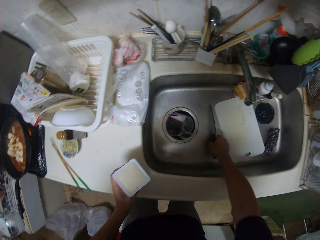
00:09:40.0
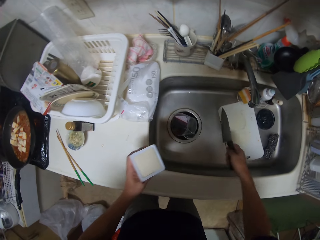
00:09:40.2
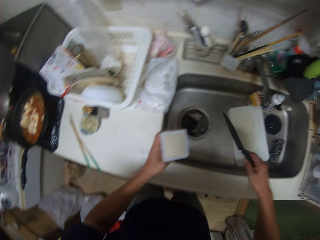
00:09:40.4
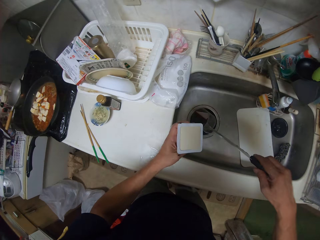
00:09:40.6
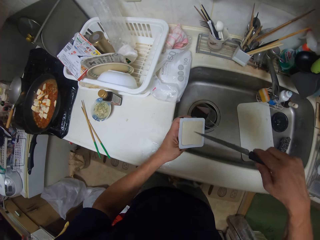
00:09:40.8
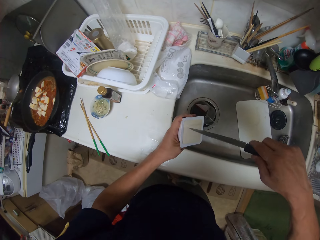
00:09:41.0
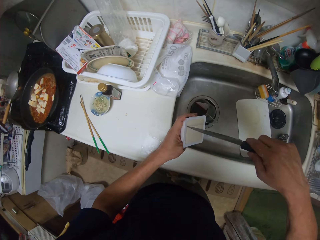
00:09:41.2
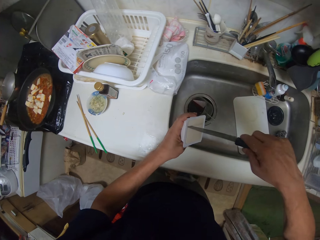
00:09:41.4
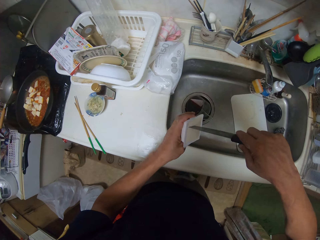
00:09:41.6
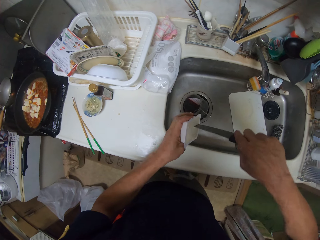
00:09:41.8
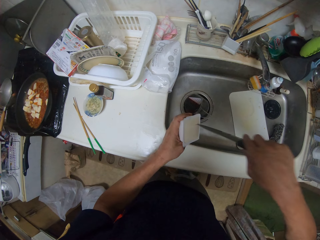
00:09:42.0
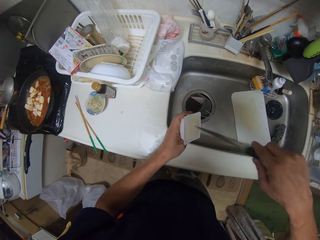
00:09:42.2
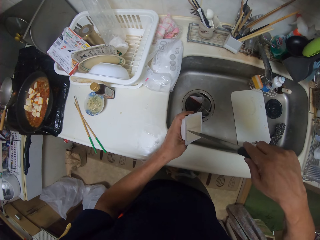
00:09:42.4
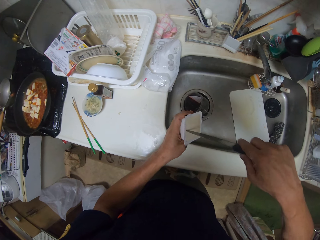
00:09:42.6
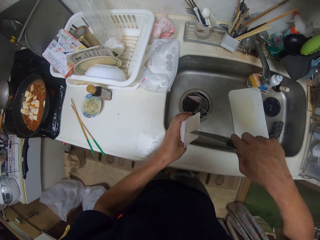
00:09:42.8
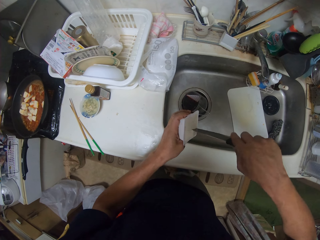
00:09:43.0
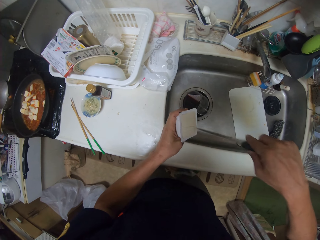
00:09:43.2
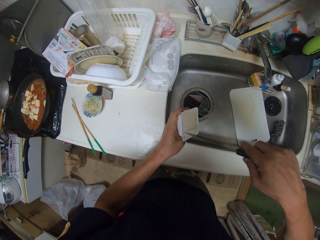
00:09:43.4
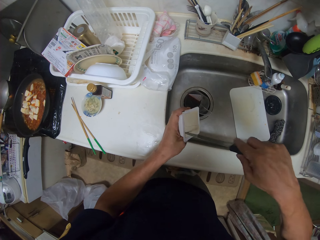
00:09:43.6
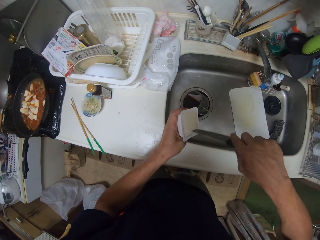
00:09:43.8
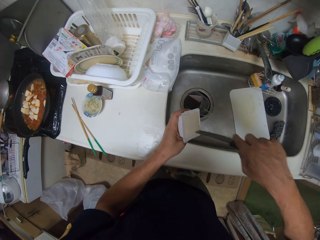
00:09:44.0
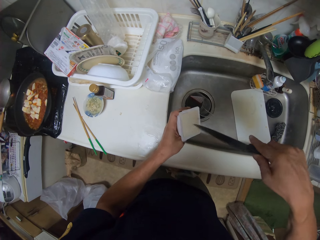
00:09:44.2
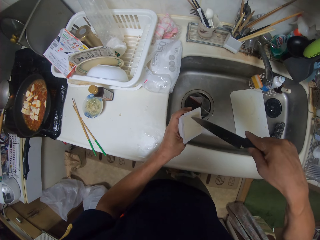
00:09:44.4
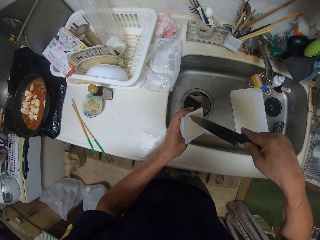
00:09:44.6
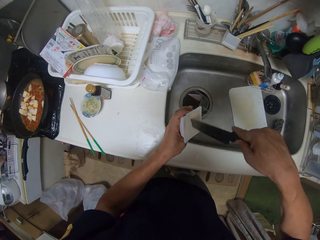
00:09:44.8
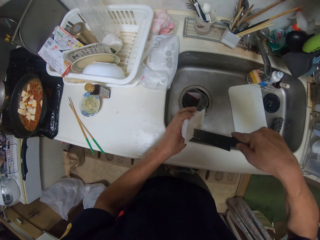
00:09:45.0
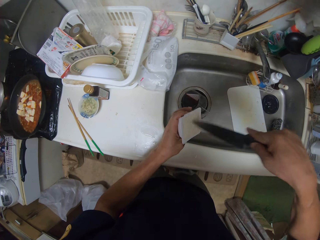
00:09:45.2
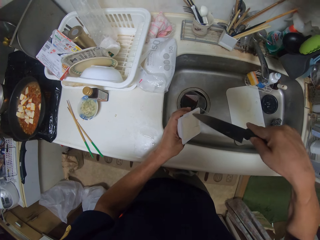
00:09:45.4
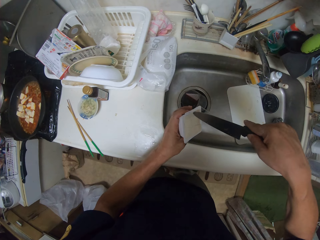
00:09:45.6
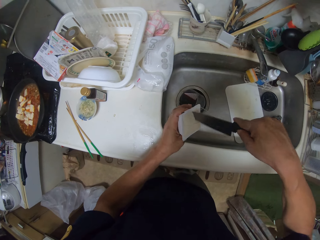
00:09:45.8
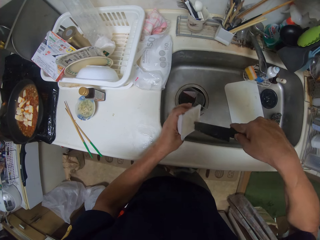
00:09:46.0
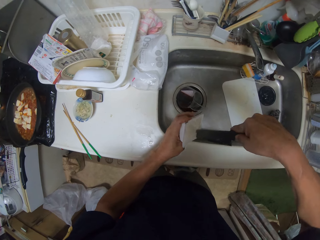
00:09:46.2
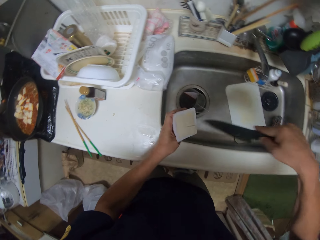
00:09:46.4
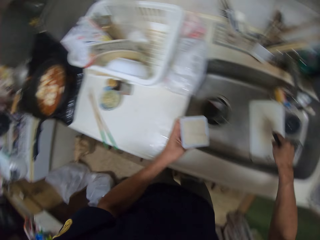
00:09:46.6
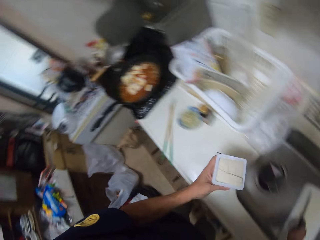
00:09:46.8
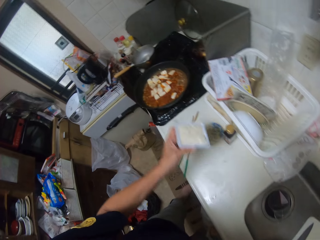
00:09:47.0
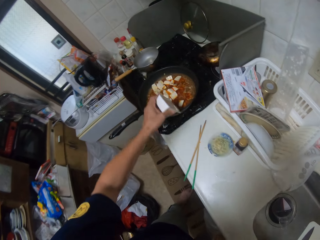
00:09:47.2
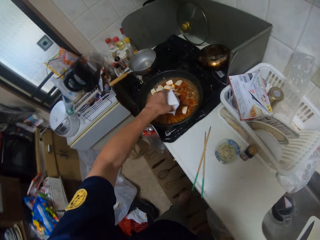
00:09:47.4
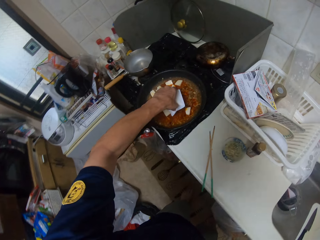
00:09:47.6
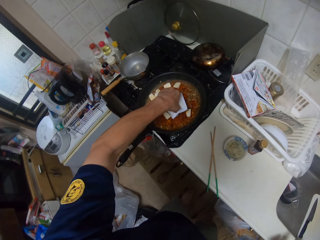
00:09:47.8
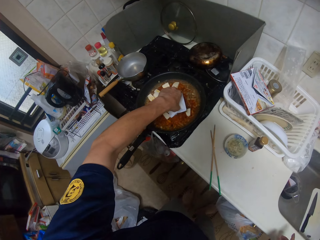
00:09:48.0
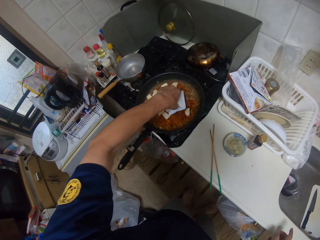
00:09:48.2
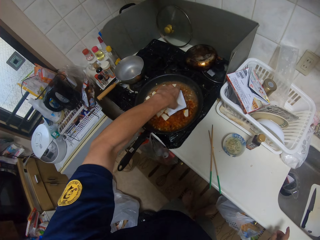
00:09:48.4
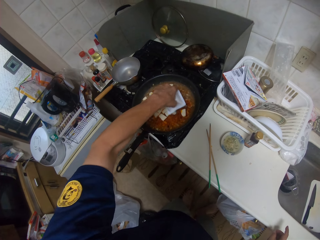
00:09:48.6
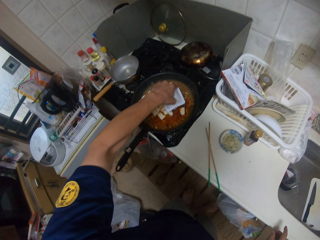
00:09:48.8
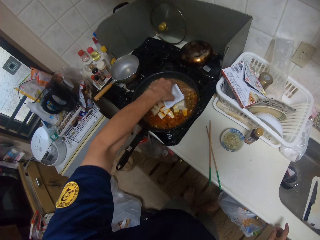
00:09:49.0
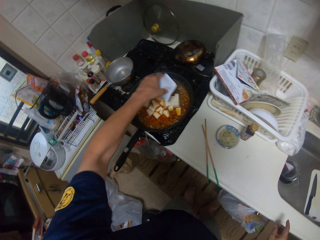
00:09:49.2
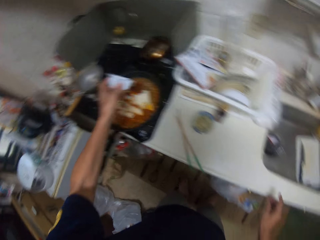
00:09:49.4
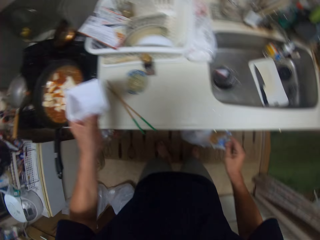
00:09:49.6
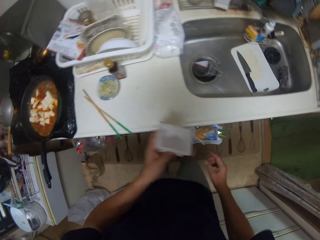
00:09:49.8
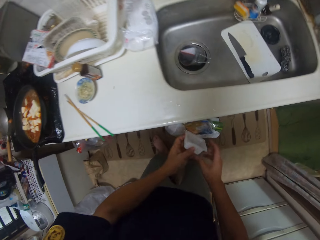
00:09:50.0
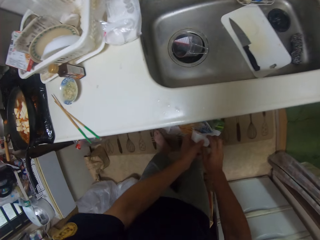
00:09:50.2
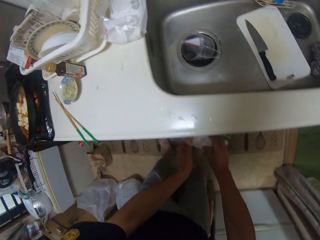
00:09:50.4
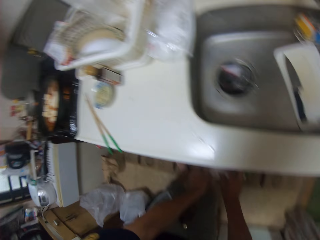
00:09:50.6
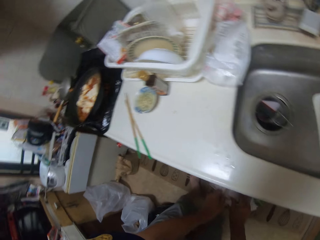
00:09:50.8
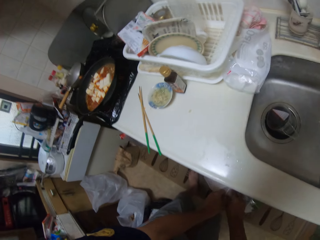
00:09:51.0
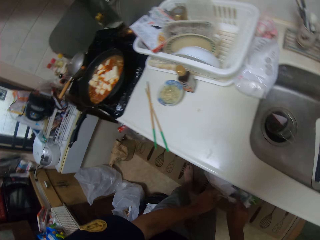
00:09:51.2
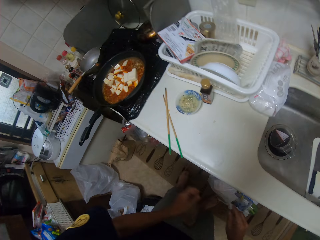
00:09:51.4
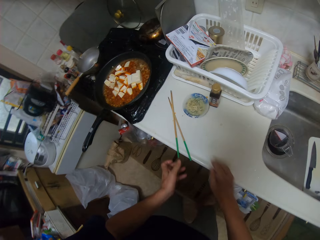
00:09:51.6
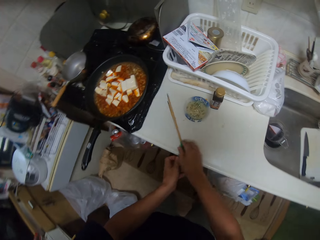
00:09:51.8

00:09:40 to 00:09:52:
The camera wearer picks up a knife in the sink. They slice the cheese with the knife in the pack. They put the knife in the sink. They pour the cheese into the sauce in the pan. They turn around. They drop the pack of cheese in a trashcan.

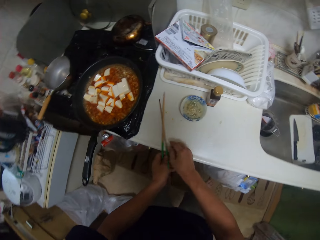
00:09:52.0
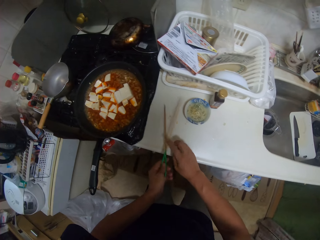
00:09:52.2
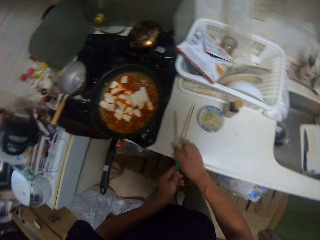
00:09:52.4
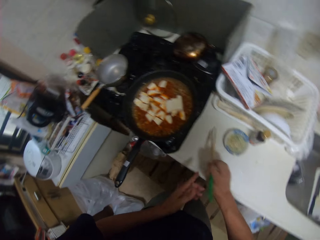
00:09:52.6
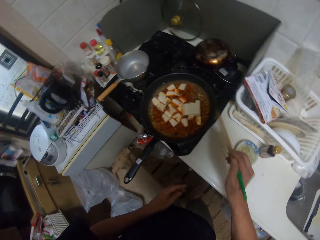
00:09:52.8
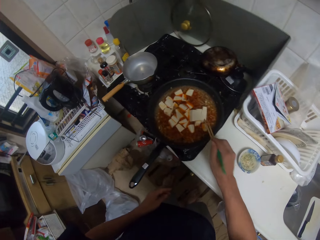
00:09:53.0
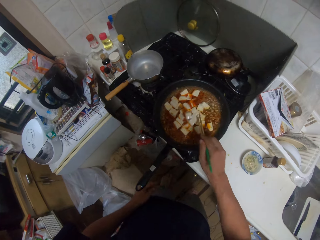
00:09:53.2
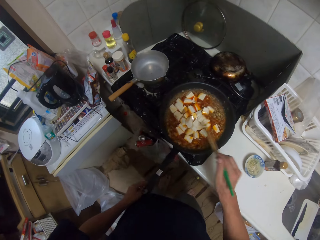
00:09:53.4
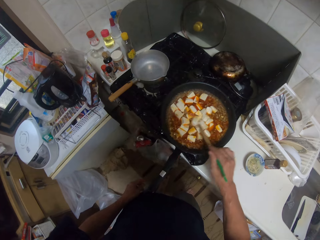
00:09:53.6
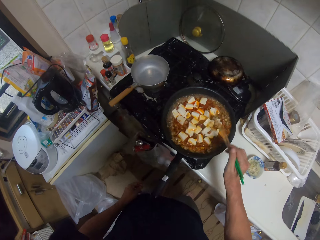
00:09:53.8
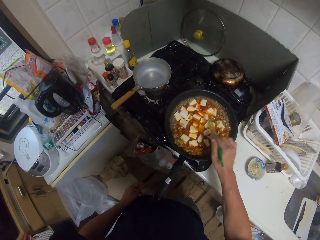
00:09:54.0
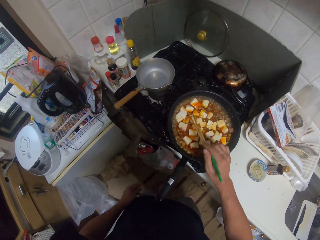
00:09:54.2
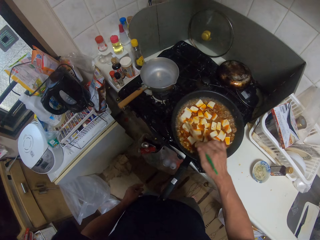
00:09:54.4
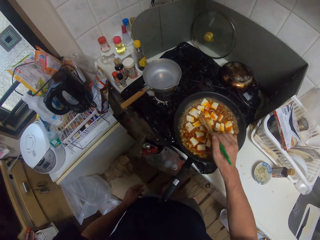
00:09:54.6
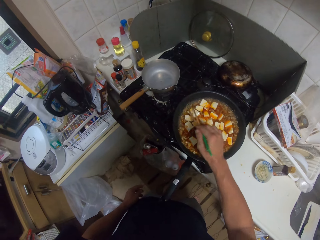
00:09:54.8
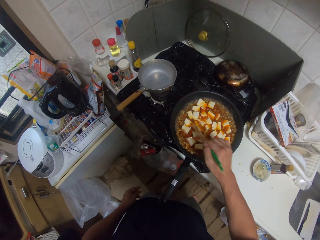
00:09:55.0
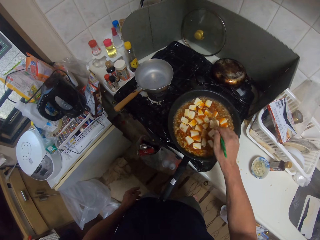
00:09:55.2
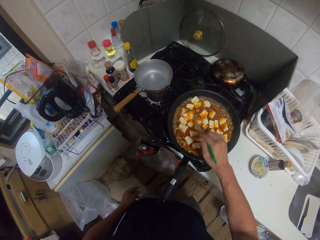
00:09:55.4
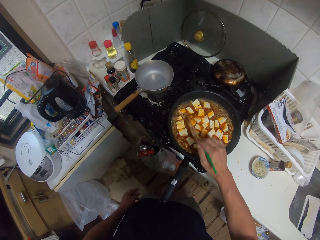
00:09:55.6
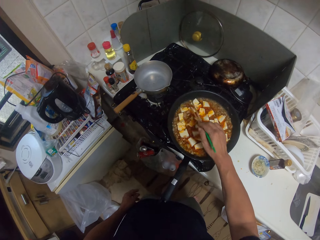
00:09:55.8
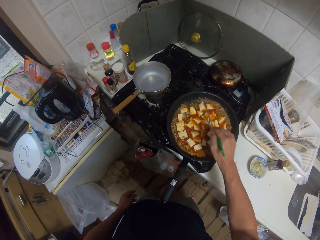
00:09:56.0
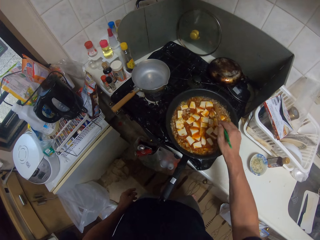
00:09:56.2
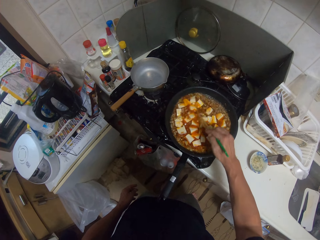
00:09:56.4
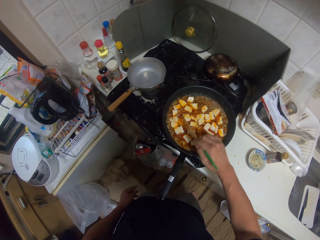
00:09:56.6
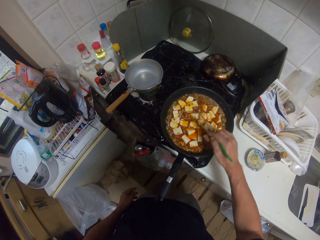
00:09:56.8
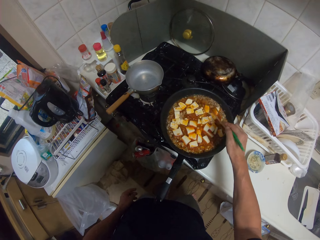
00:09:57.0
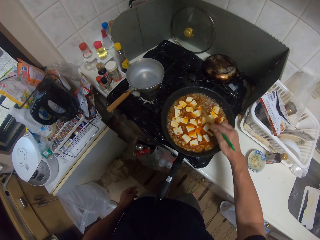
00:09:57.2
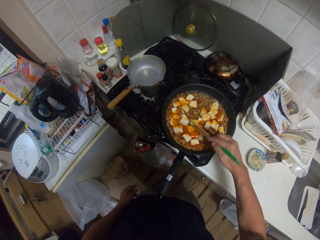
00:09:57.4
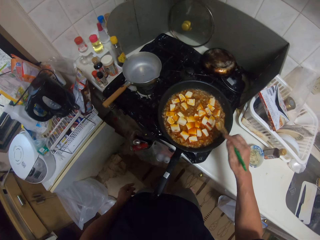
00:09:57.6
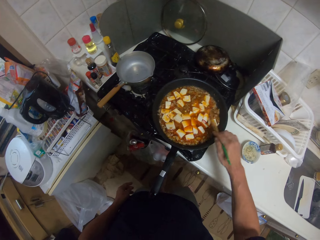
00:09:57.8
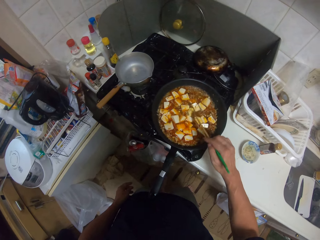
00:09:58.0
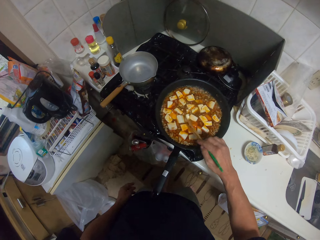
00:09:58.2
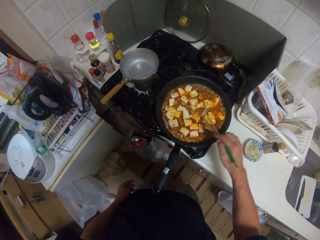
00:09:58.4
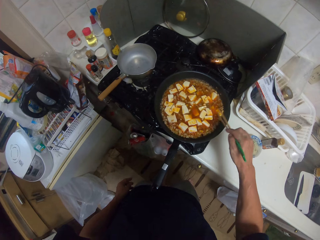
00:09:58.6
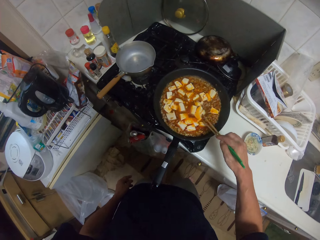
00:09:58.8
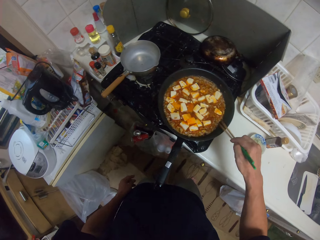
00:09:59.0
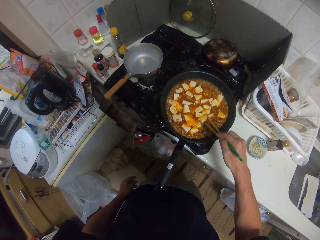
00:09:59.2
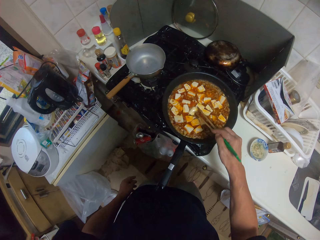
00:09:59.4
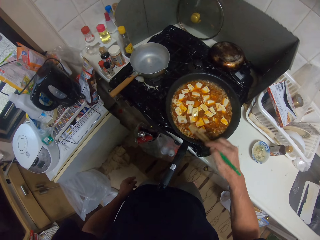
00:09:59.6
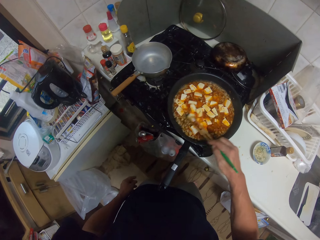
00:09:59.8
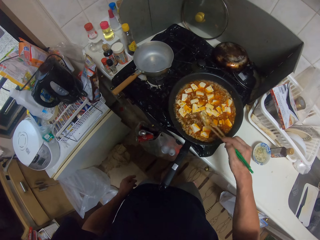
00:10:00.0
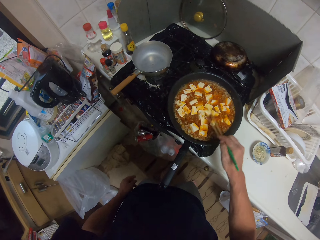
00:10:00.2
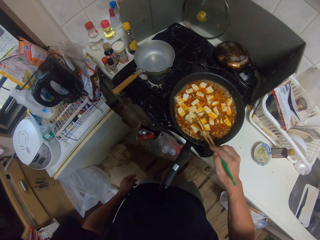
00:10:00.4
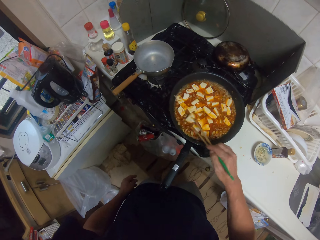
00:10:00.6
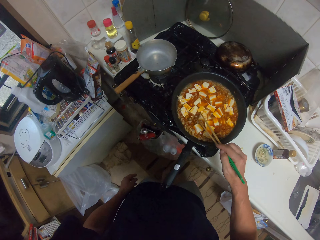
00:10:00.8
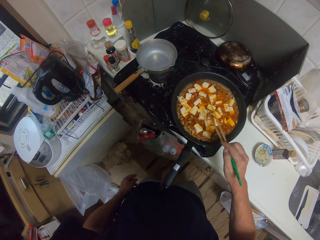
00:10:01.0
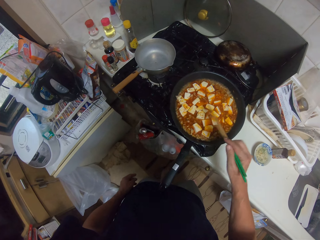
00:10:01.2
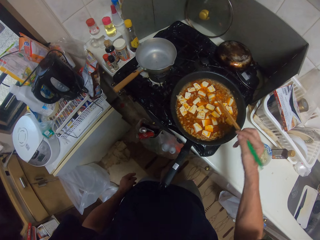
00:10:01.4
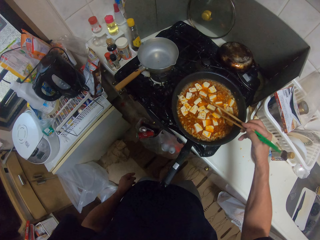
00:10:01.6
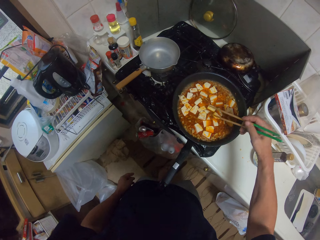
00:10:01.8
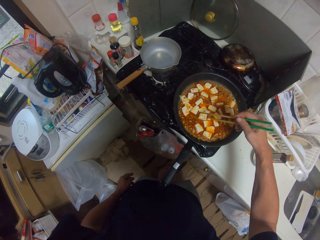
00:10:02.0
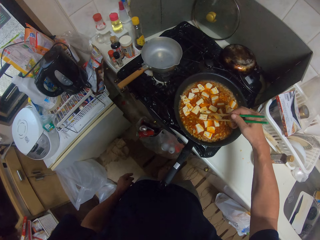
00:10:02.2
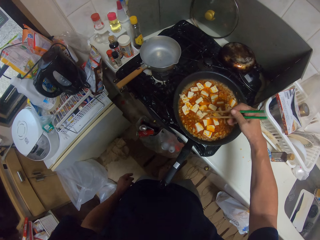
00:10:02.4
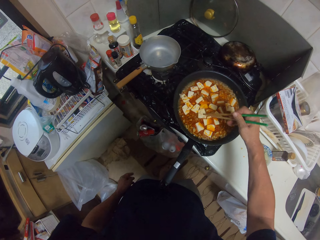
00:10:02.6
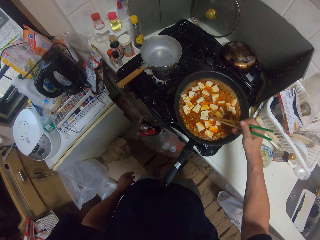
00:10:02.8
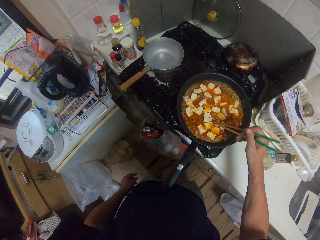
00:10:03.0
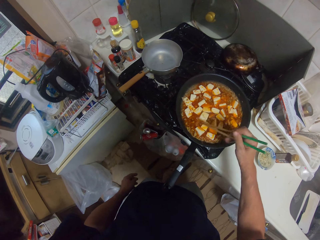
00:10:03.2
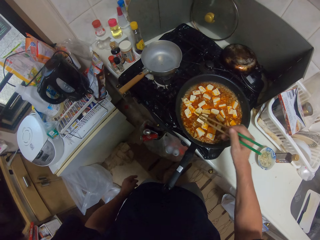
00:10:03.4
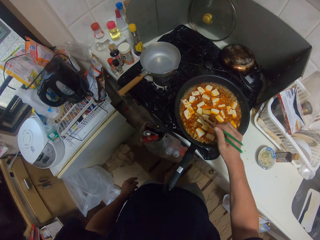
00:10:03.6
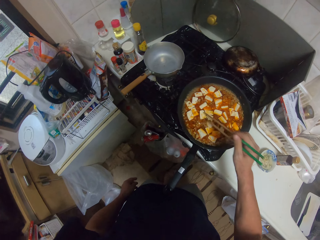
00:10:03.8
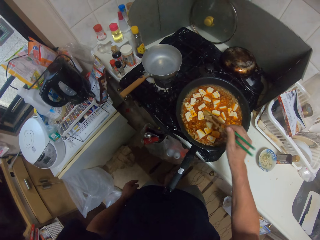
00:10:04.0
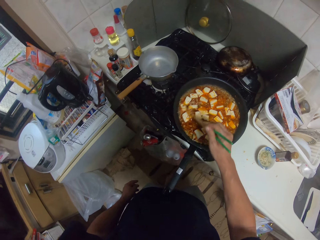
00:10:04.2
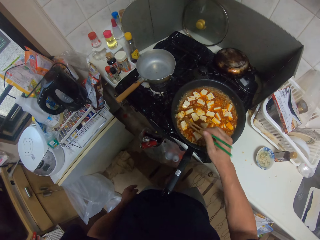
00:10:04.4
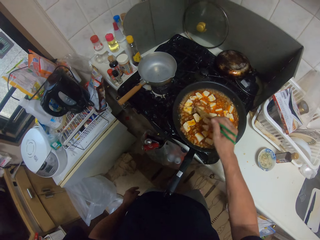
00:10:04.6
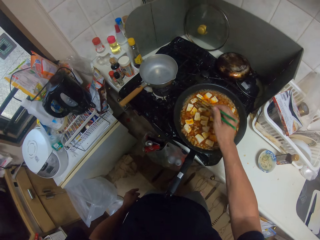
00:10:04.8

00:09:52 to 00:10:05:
The camera wearer picks up the chopsticks from the kitchen slab. They move around the kitchen. They stir the cheese sauce in a cooking pan with a chopstick.
